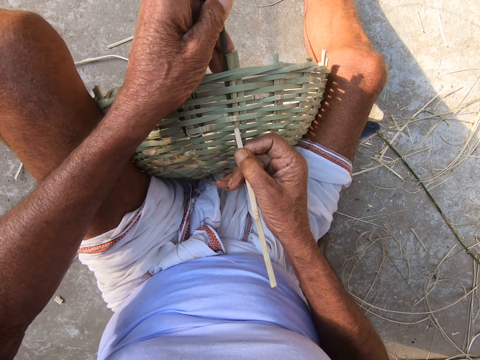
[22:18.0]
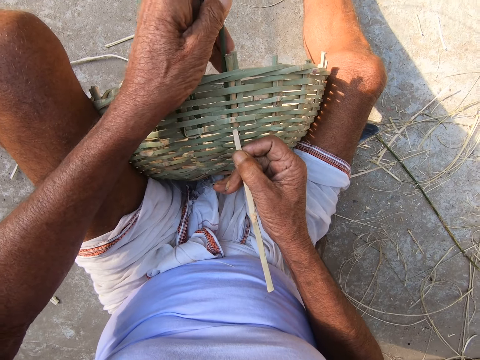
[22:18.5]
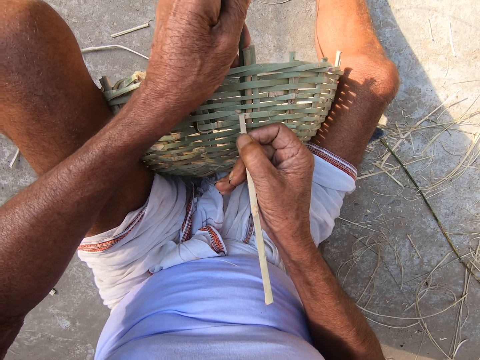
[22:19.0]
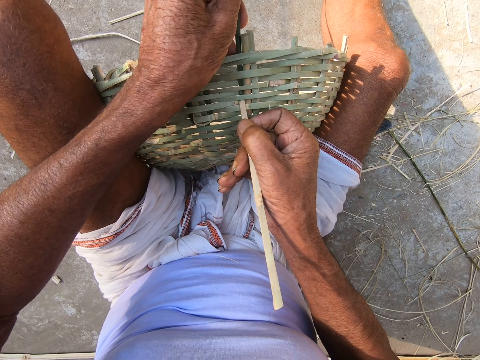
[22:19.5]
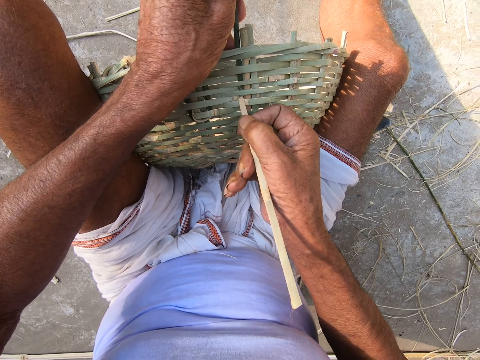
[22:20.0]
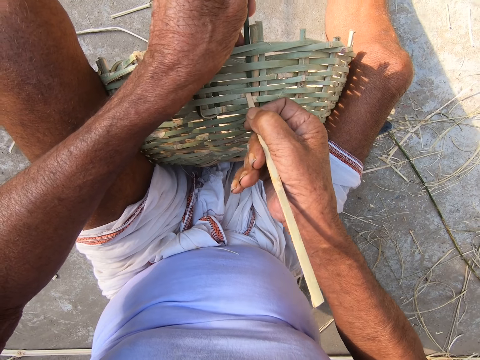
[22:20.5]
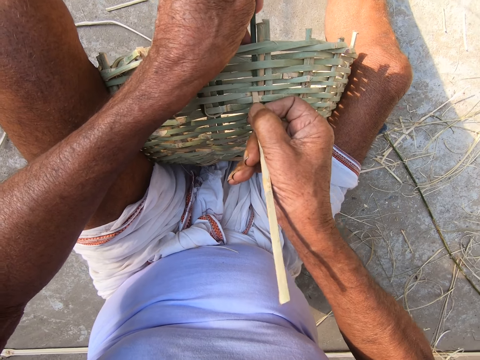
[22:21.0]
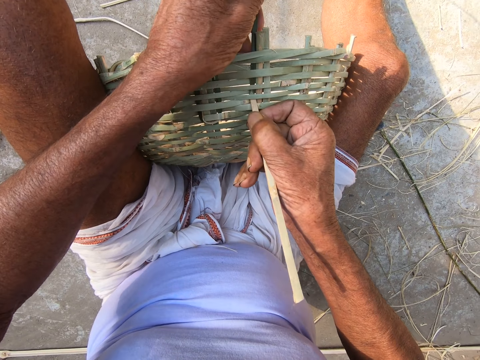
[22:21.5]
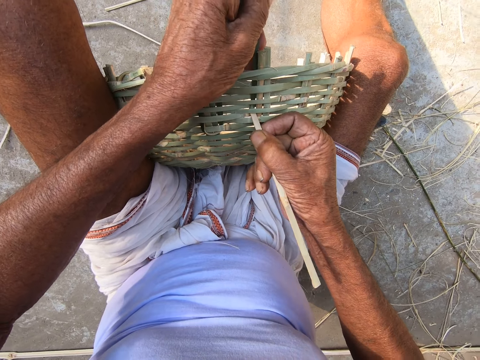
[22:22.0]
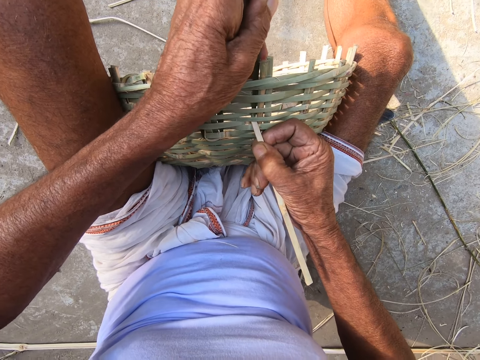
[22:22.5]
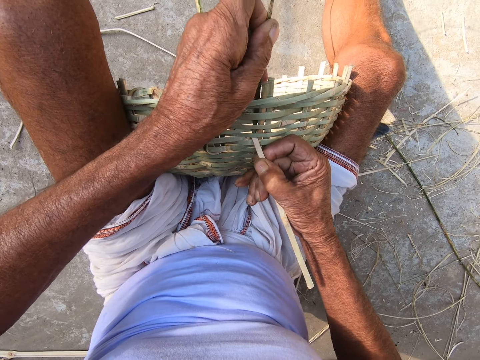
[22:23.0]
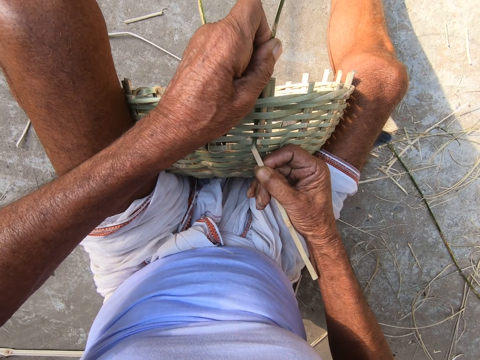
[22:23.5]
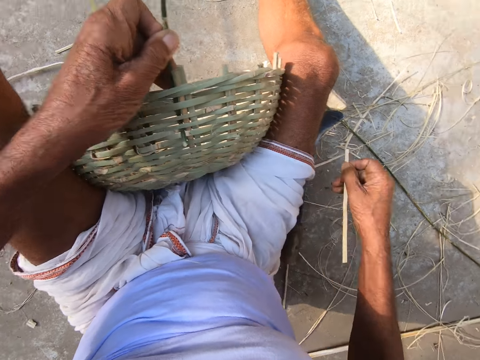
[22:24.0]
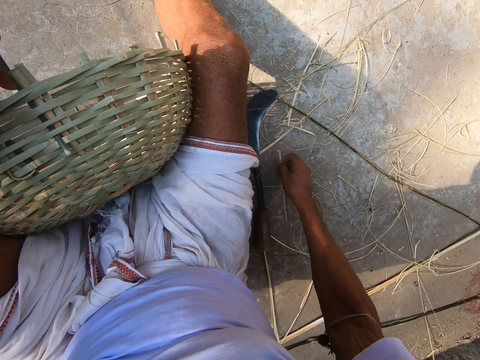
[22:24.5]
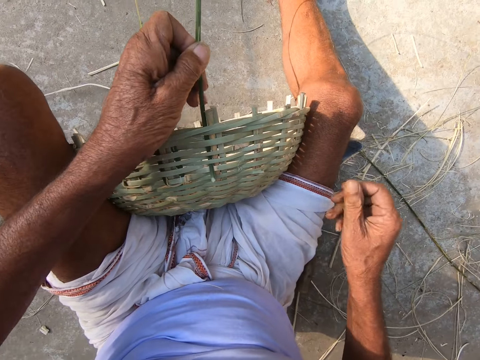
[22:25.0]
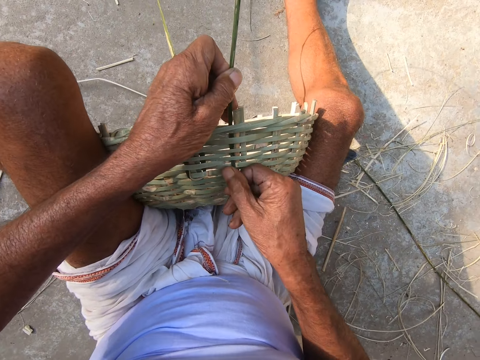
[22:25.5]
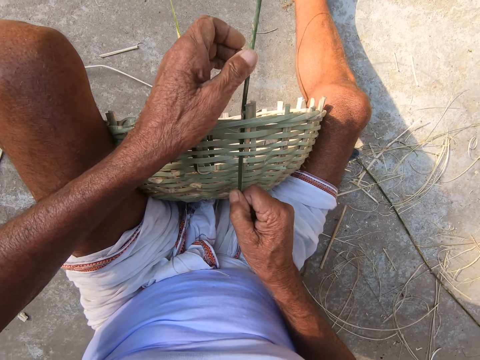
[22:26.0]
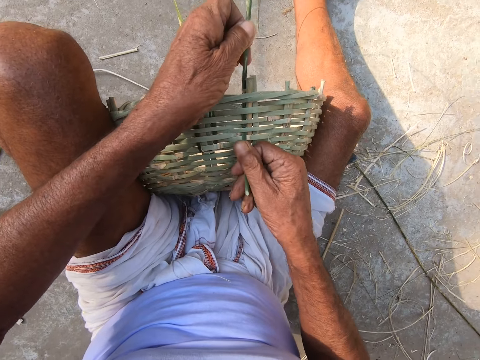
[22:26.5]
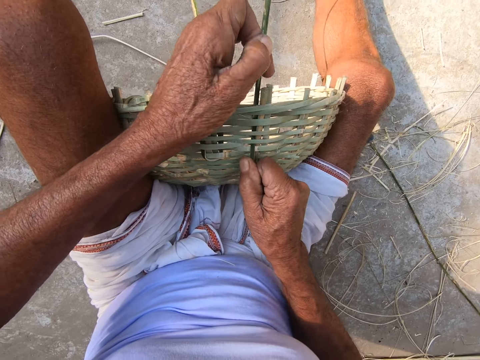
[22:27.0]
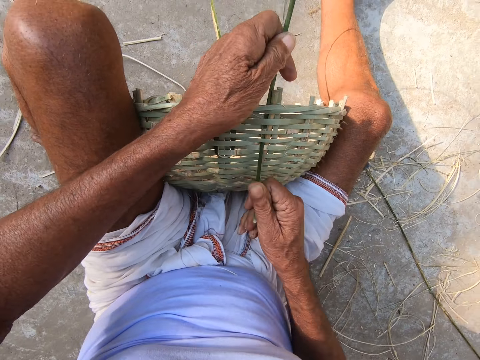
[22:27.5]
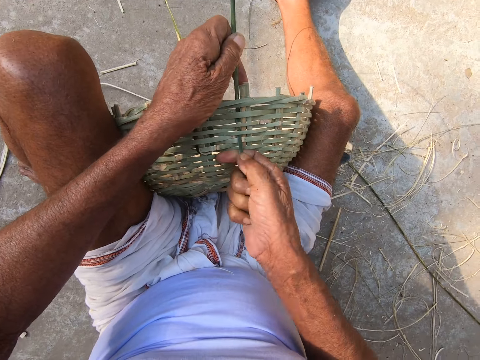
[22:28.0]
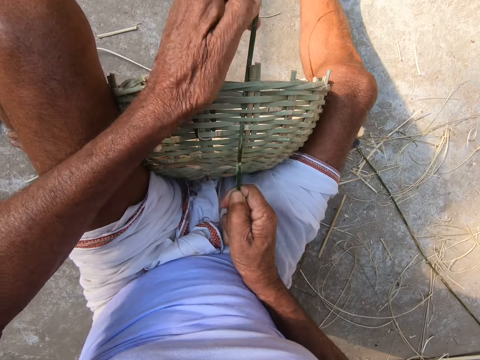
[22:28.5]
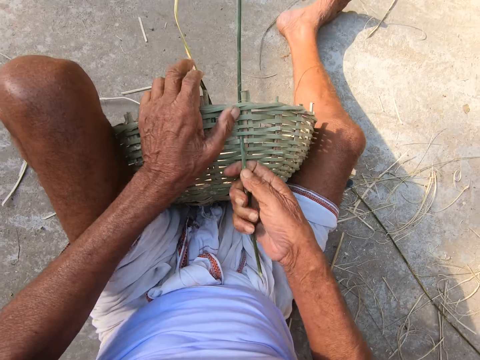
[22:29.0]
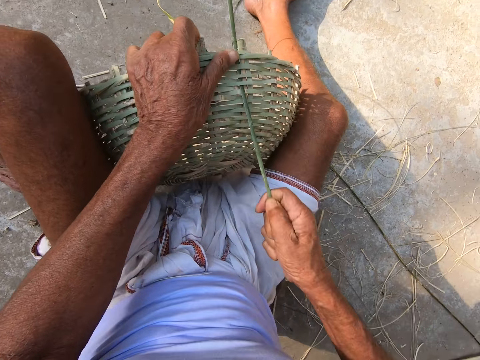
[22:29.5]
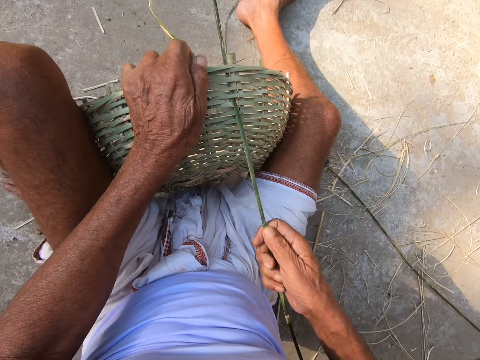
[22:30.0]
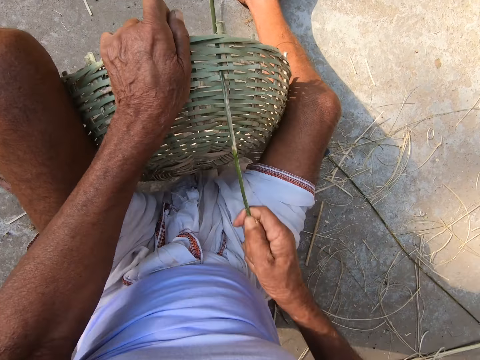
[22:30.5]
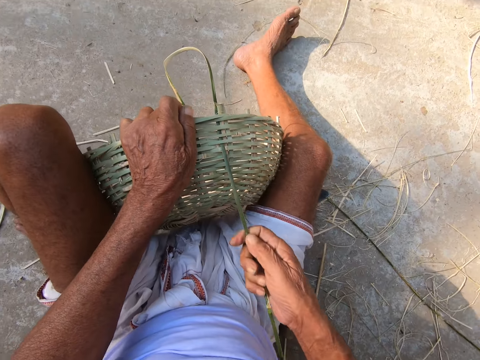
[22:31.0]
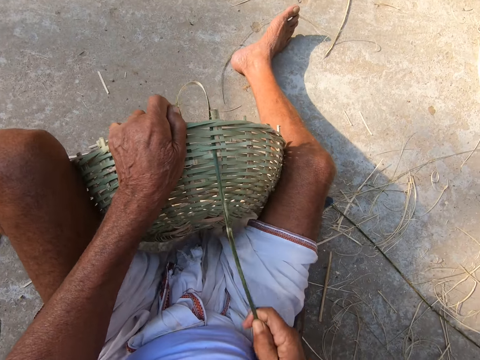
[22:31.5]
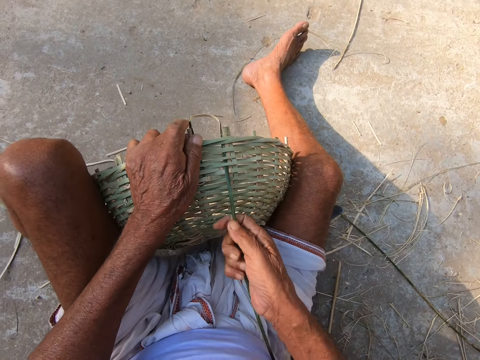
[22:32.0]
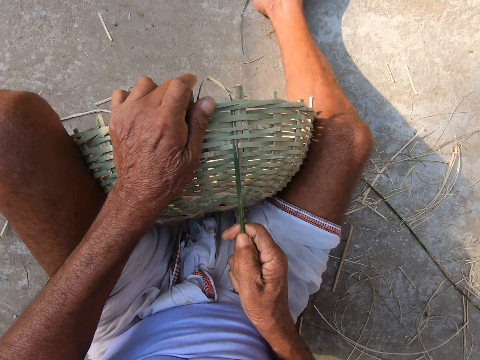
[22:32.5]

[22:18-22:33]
The camera wearer opens a pattern on the basket. He puts the reed down. He pulls the bamboo stick in the weaved basket with his right hand.

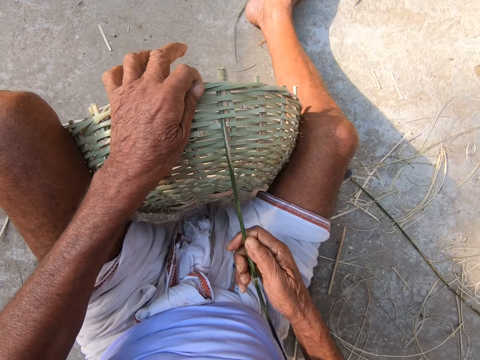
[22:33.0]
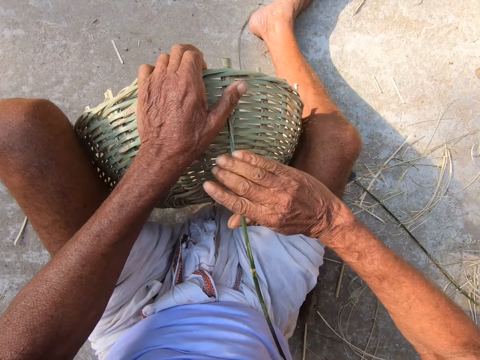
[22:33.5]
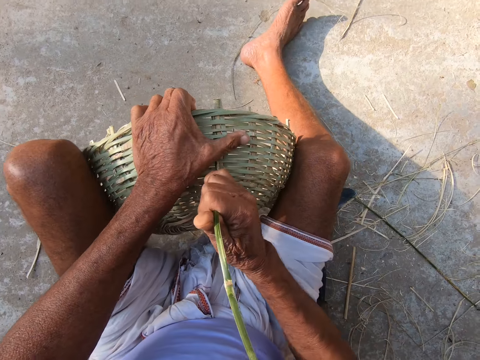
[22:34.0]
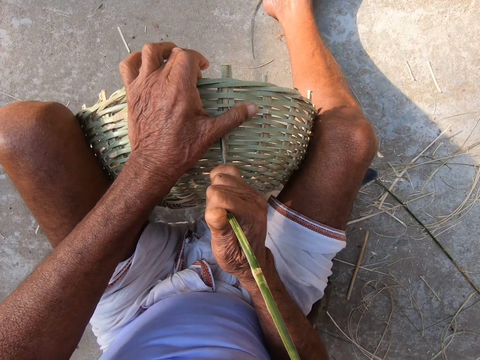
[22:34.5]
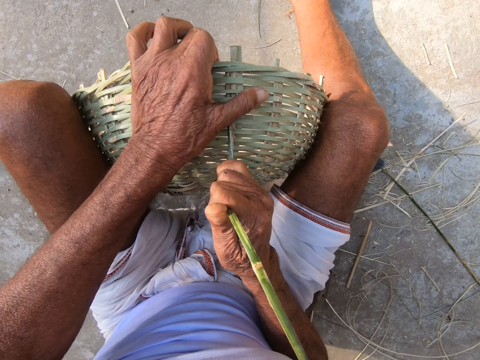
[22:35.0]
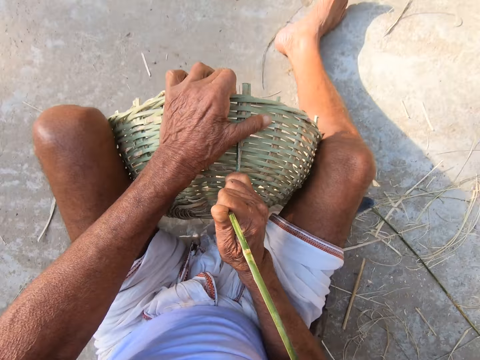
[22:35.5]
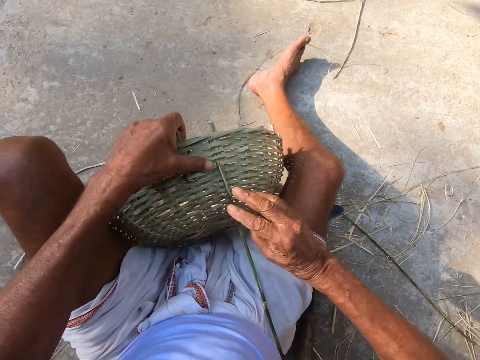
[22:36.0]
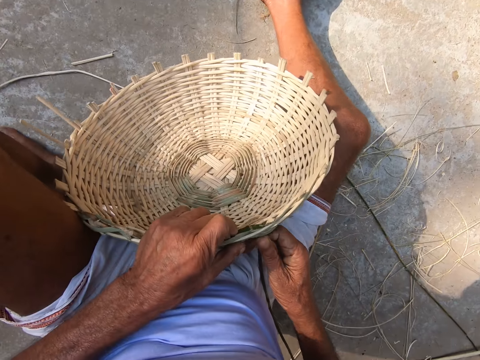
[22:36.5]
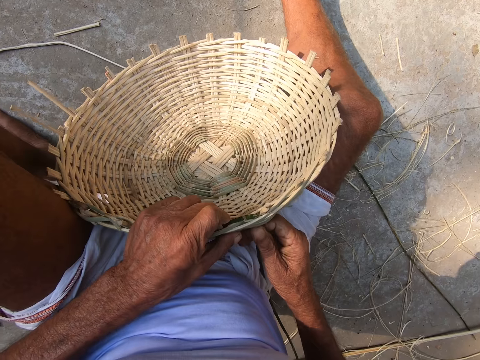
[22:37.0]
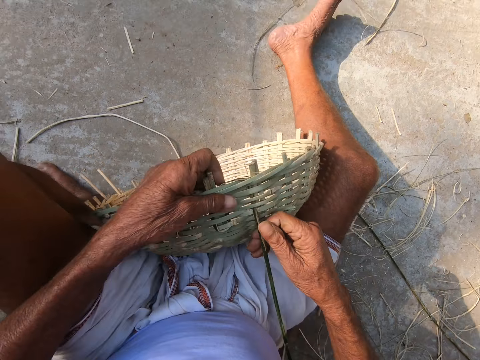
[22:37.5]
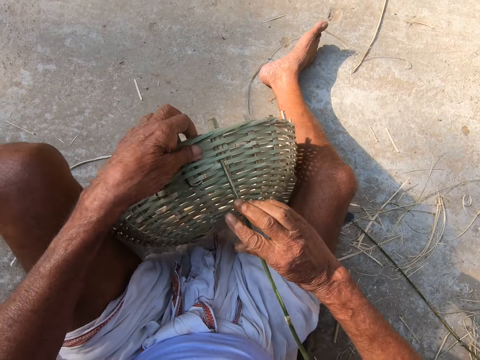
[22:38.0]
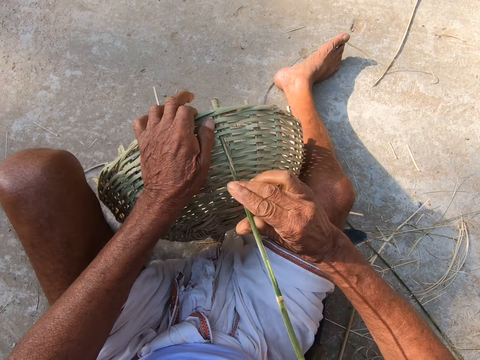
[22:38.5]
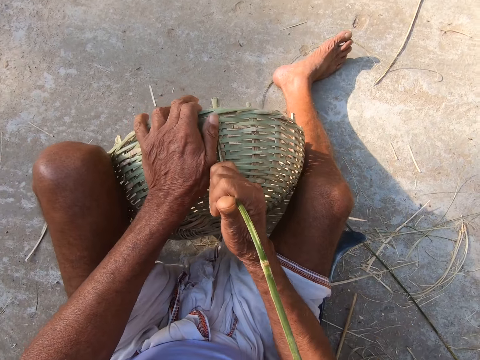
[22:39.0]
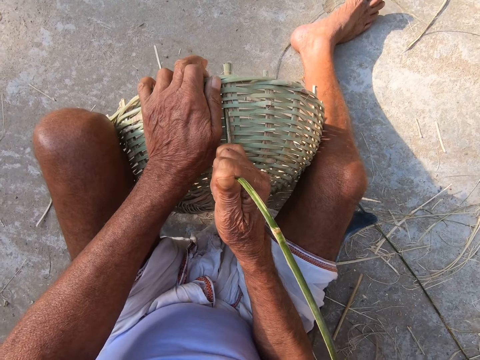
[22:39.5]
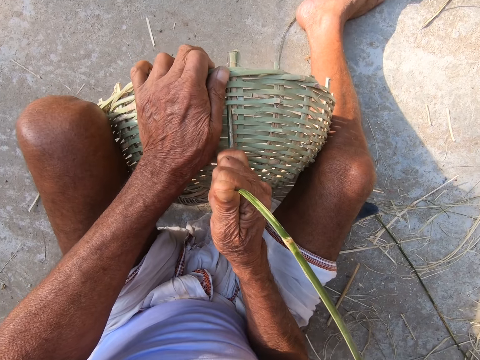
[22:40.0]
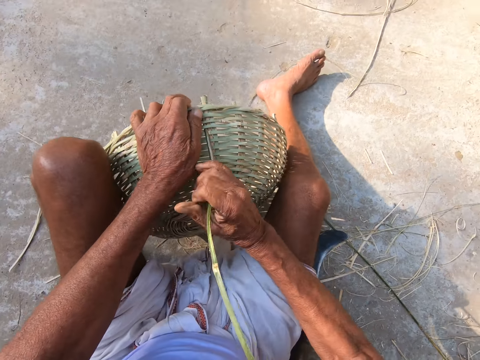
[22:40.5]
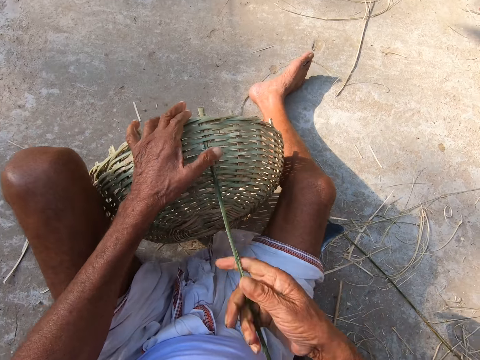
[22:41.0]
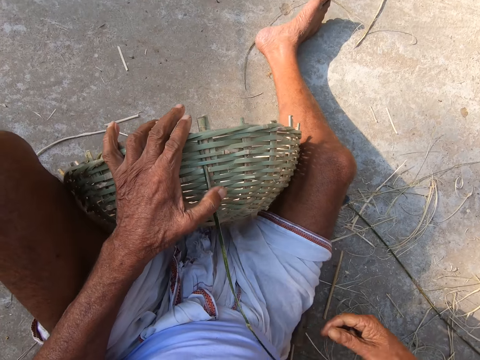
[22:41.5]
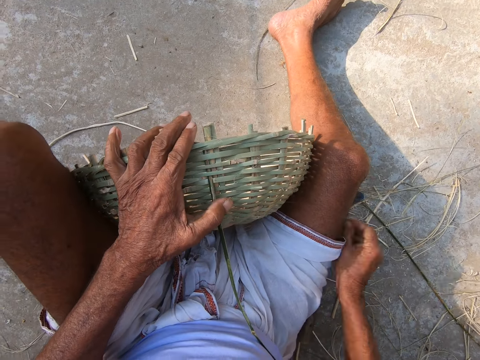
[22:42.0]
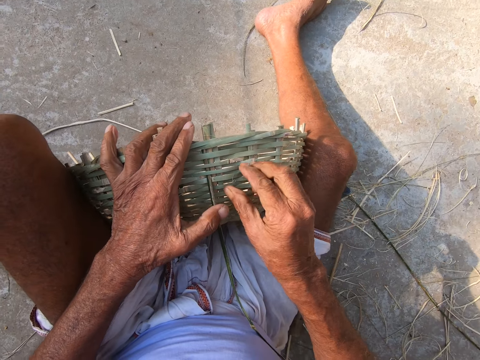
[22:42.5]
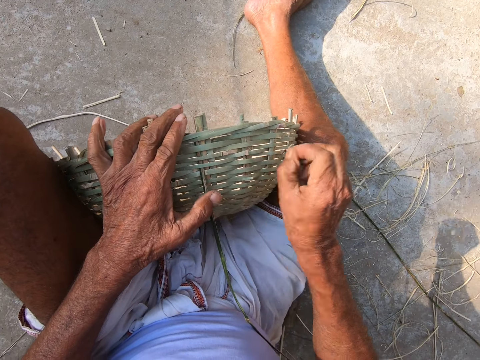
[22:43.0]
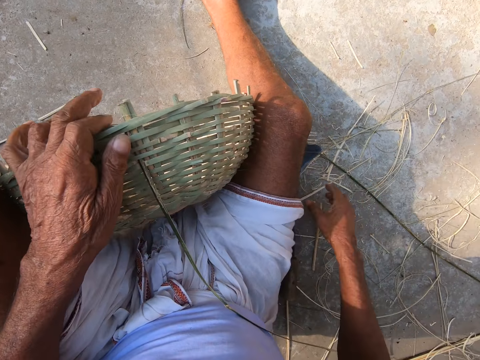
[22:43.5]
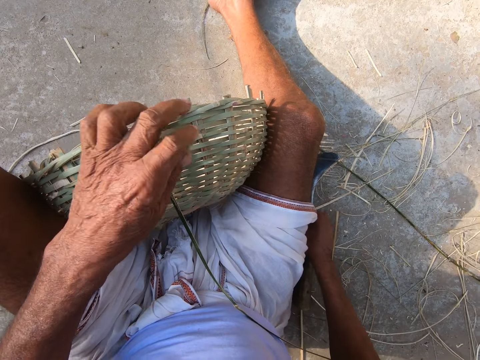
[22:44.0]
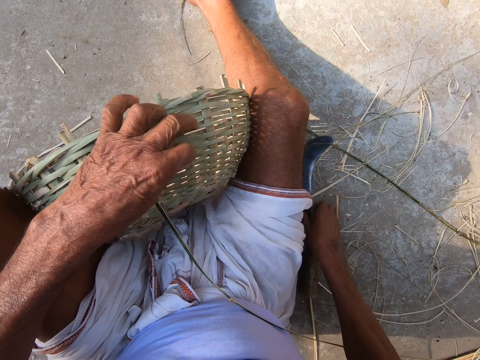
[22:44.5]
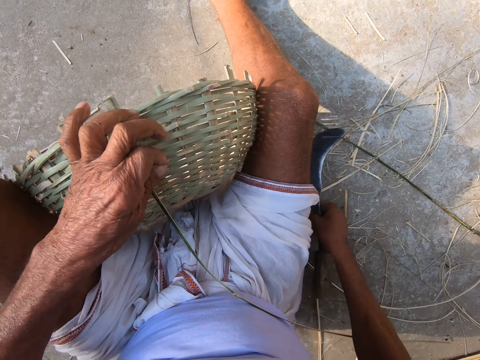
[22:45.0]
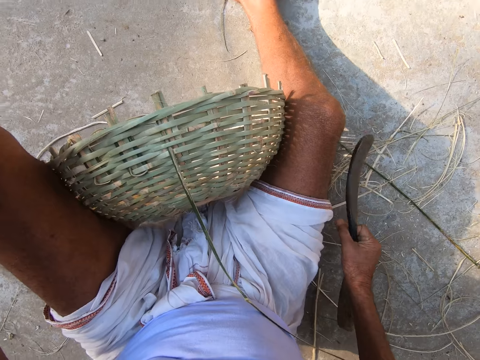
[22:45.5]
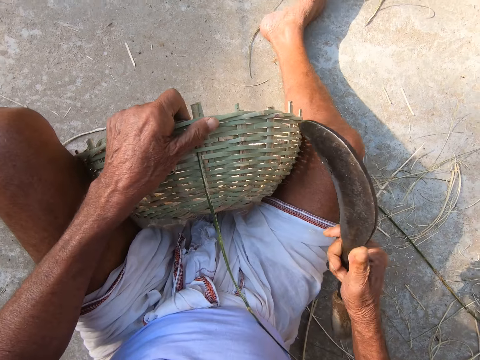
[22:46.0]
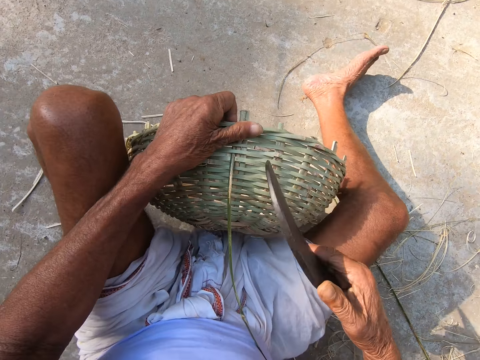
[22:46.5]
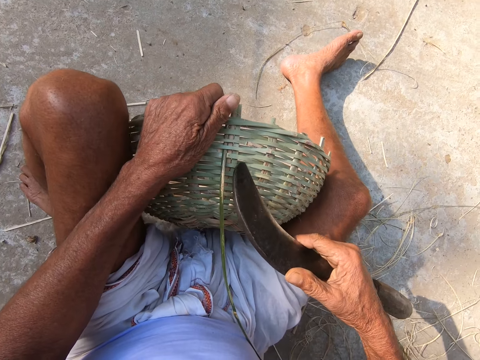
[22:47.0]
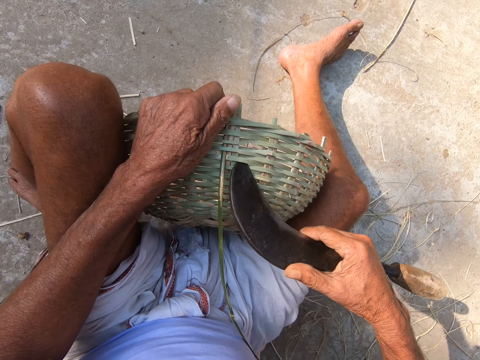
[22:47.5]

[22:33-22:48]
The camera wearer tightens the bamboo stick in the weaved basket with his right hand. He pulls the reed on the basket. He turns the basket. He pulls the reed tight on the basket. He removes thin material on the basket. He picks a hook knife from the ground with his right hand. He holds the basket with his left hand.
